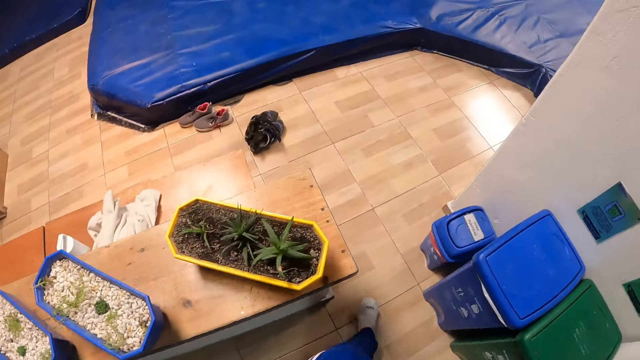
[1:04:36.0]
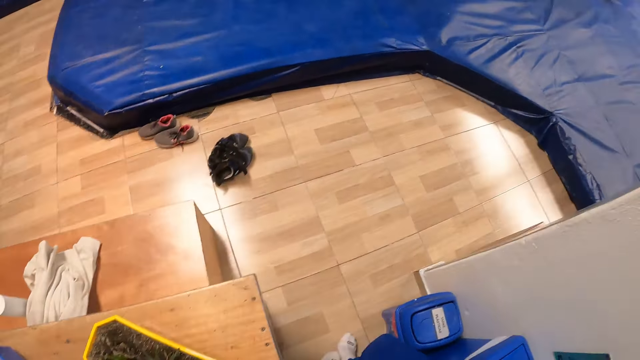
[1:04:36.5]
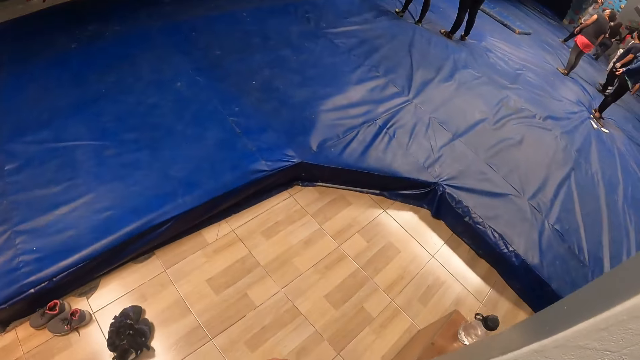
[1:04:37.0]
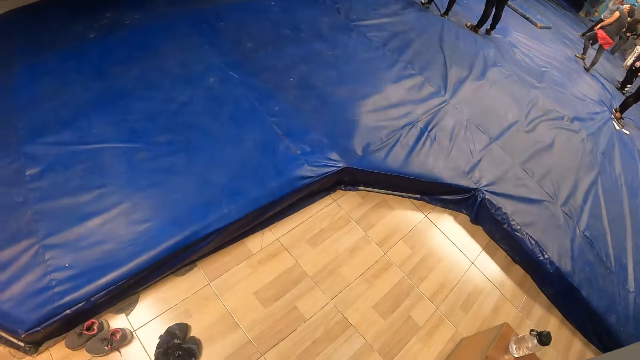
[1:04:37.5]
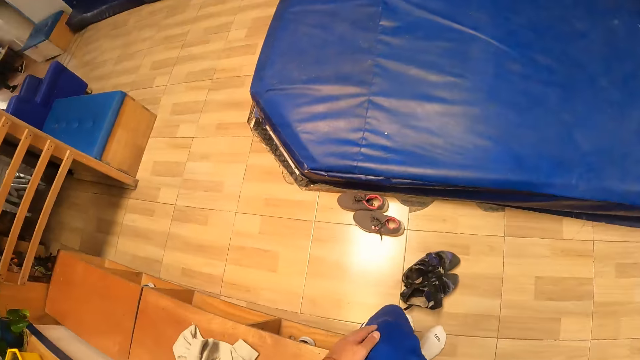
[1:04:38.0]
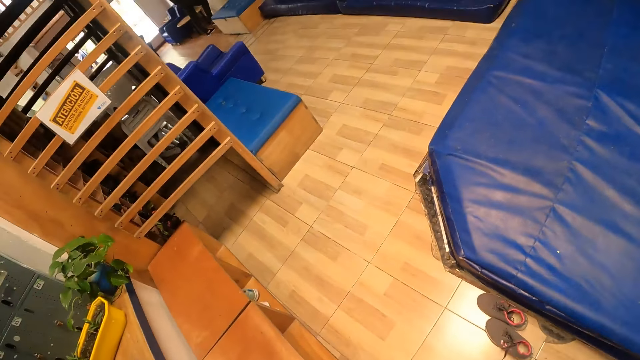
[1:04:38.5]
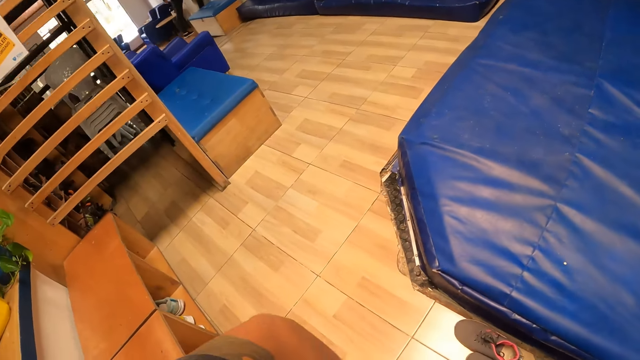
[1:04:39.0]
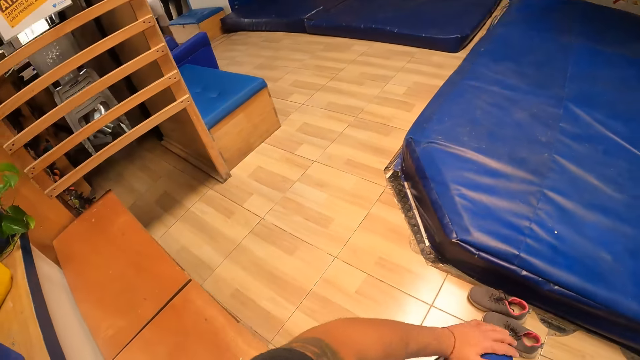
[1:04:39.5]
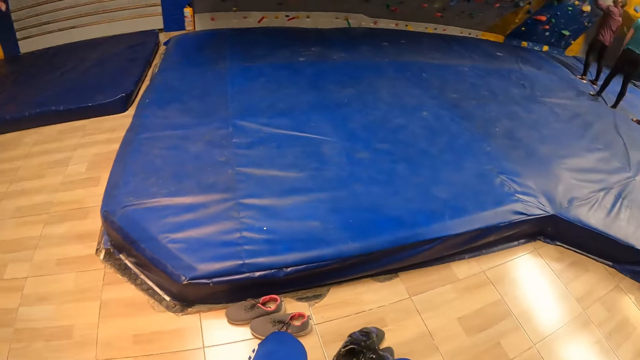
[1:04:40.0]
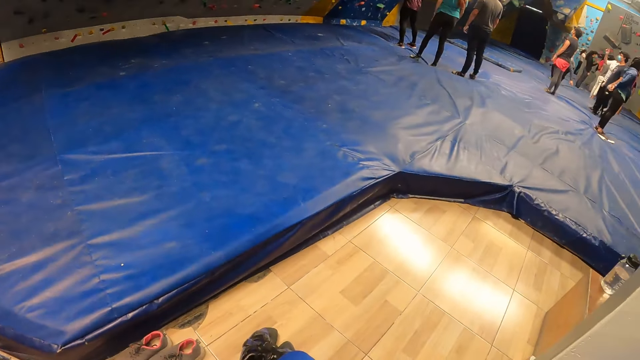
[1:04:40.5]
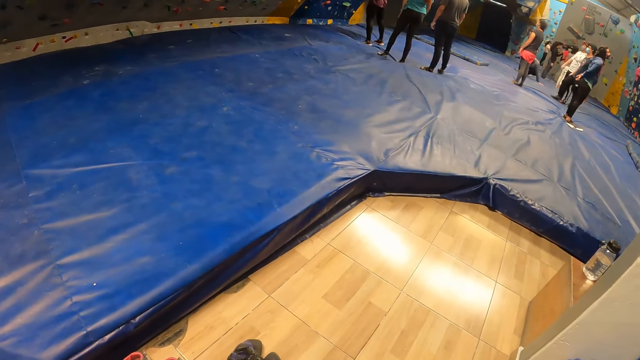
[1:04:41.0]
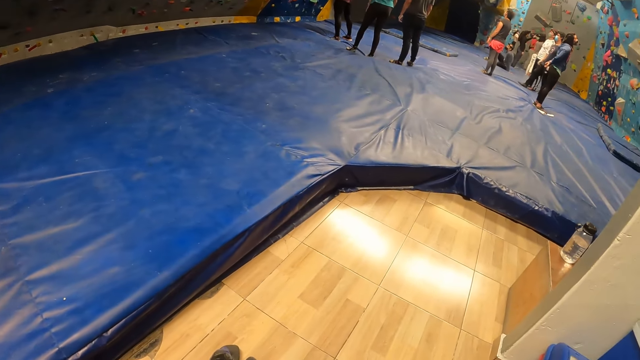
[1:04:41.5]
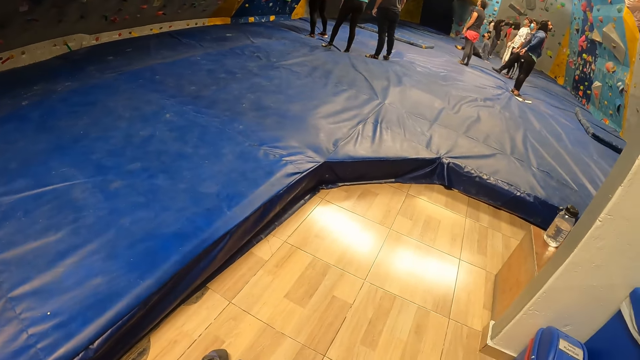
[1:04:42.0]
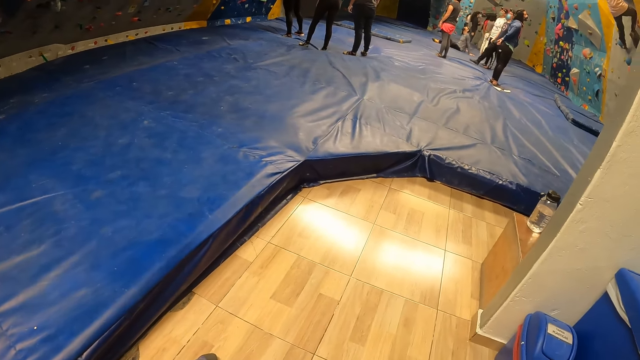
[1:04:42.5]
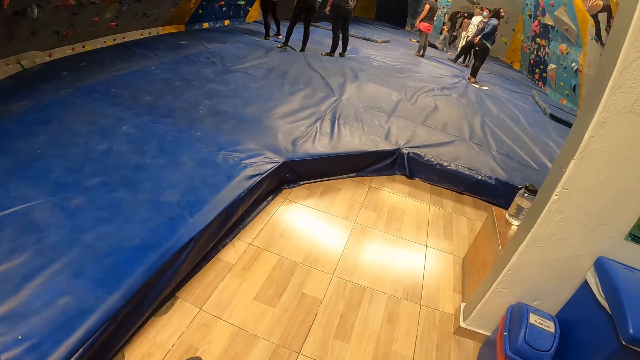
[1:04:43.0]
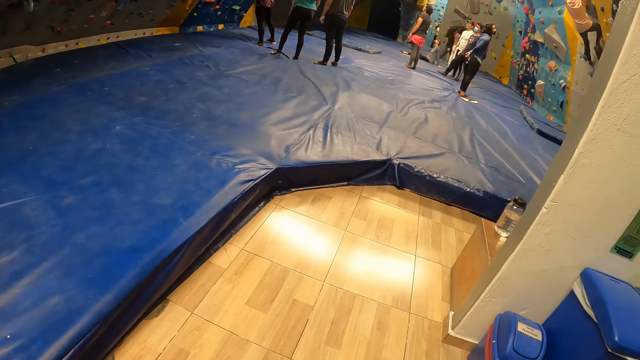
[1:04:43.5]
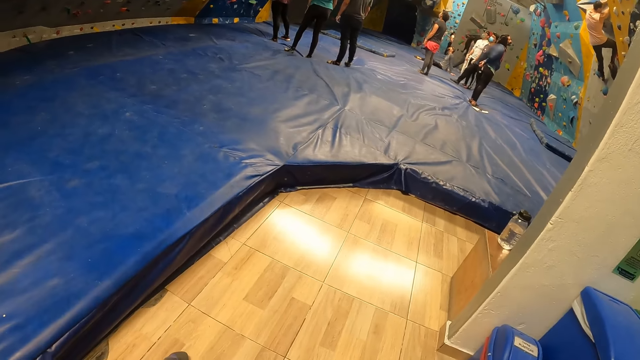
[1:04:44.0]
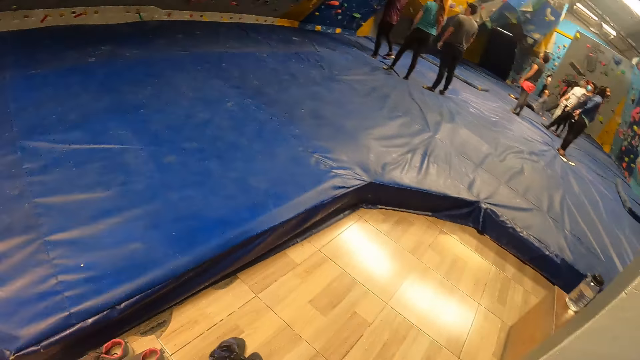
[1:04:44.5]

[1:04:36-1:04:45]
The camera wearer sits on the bench. They look around.

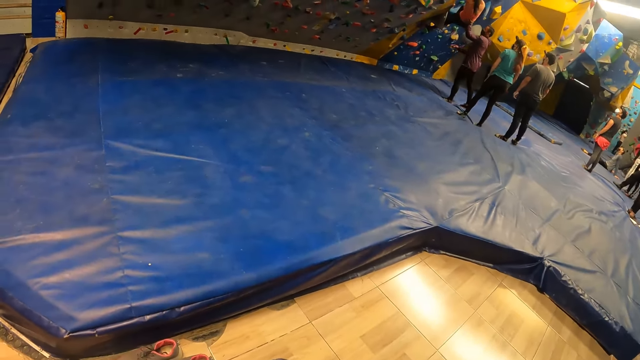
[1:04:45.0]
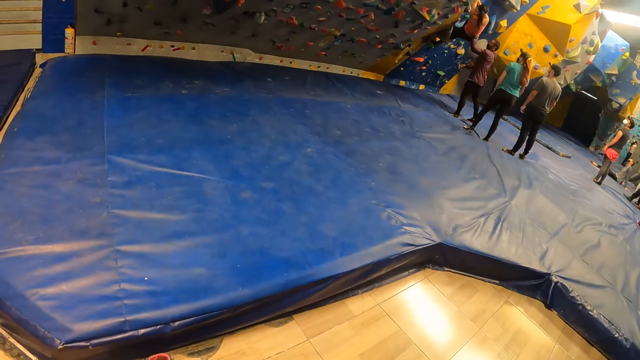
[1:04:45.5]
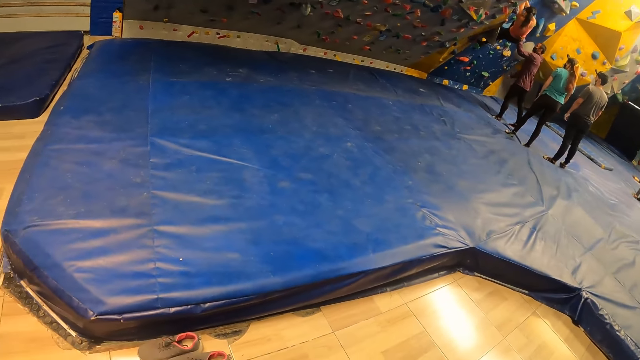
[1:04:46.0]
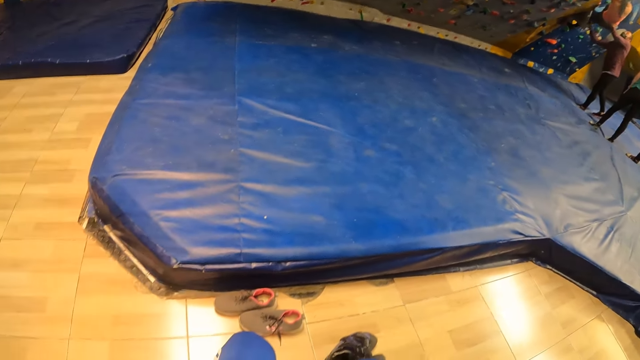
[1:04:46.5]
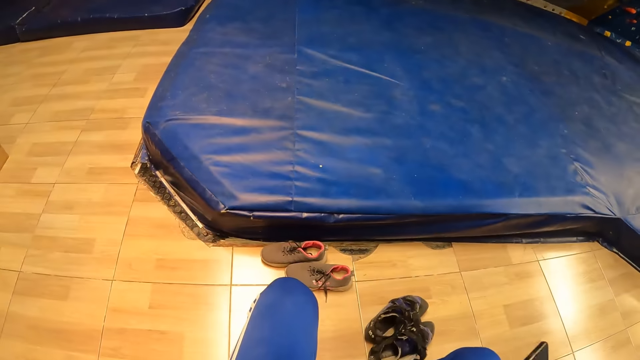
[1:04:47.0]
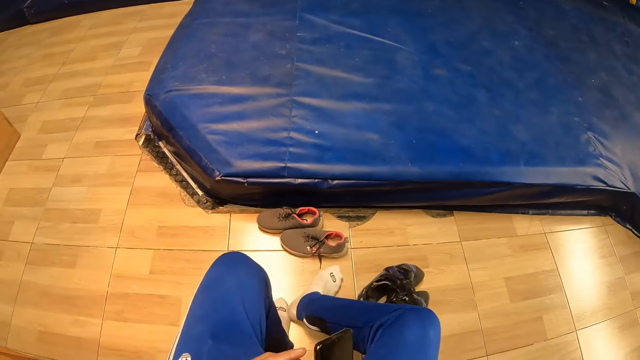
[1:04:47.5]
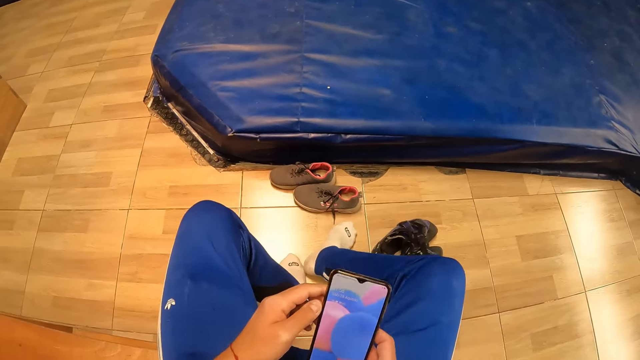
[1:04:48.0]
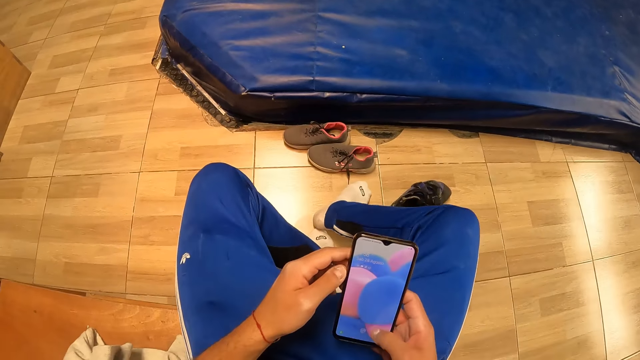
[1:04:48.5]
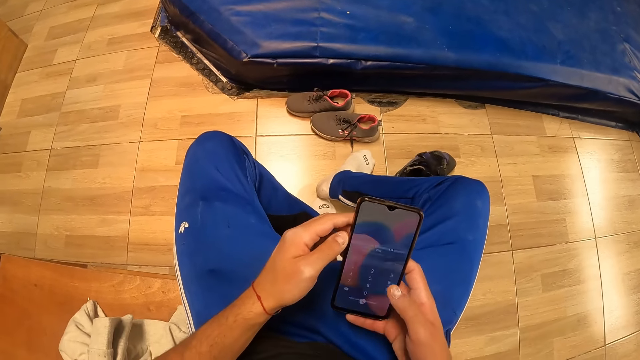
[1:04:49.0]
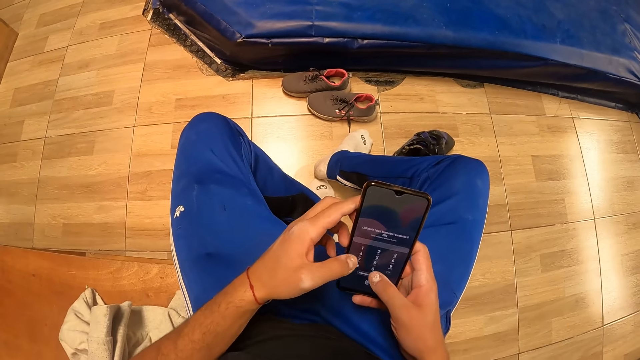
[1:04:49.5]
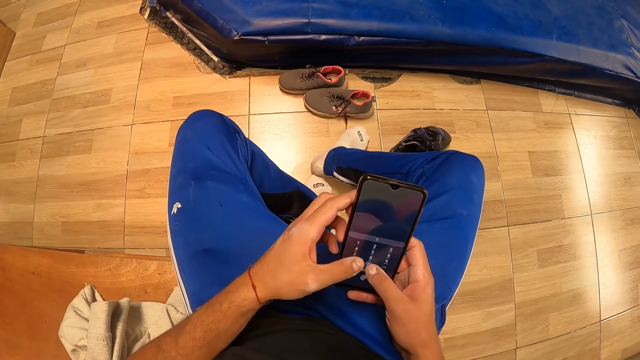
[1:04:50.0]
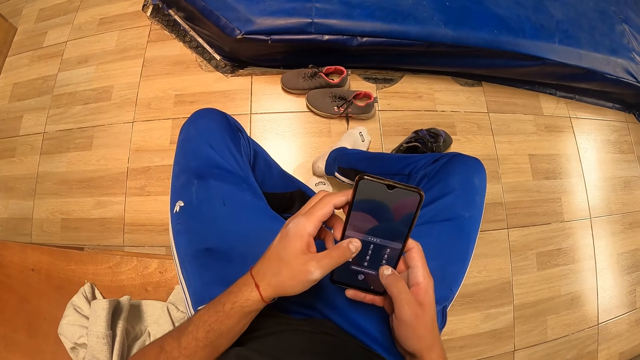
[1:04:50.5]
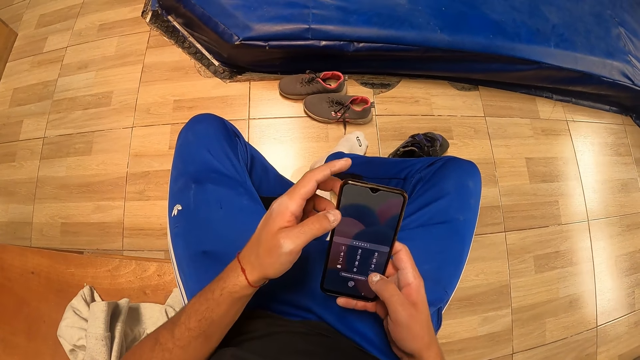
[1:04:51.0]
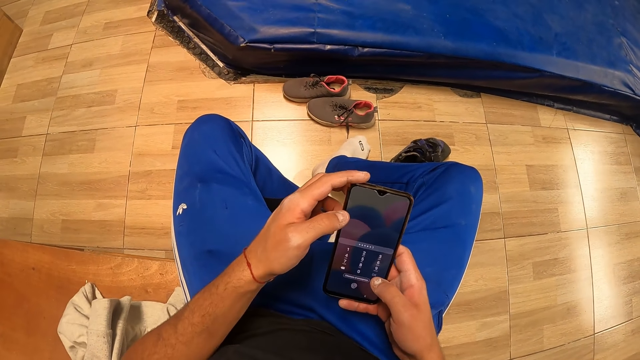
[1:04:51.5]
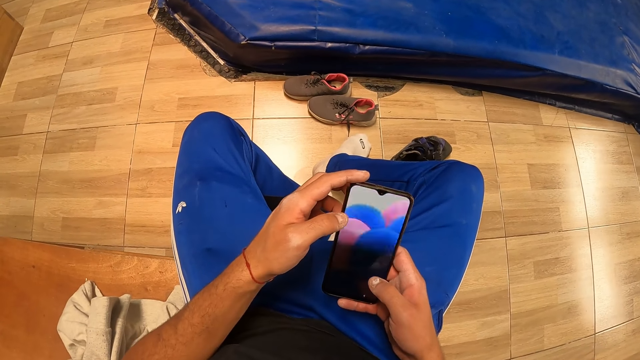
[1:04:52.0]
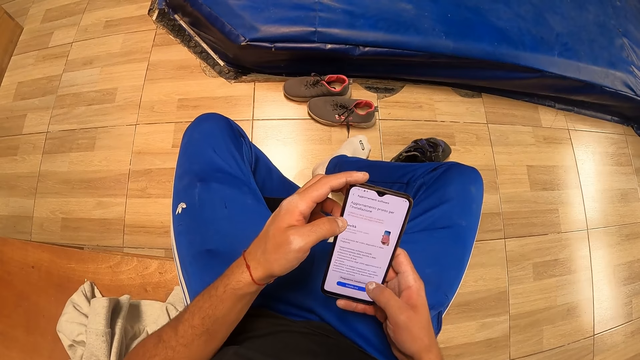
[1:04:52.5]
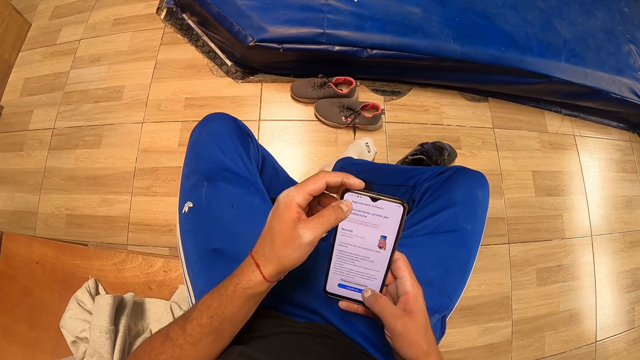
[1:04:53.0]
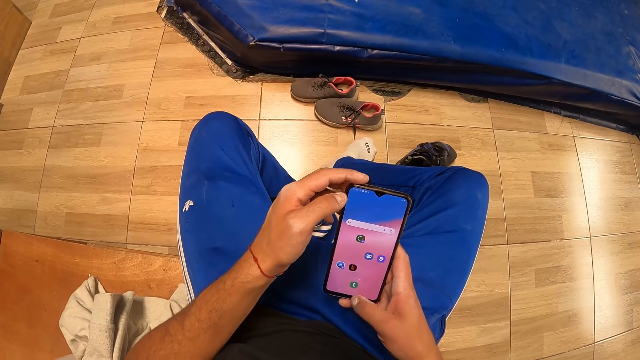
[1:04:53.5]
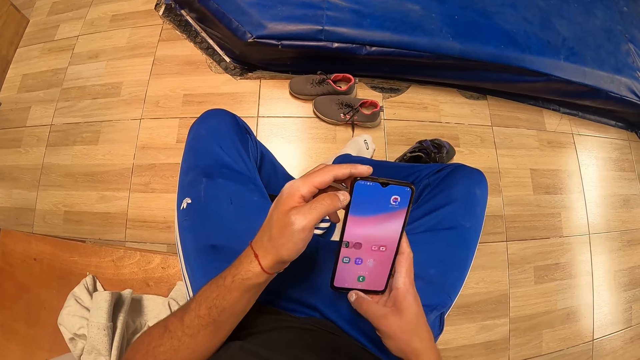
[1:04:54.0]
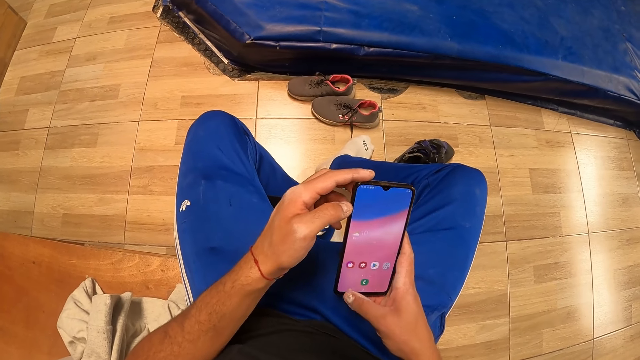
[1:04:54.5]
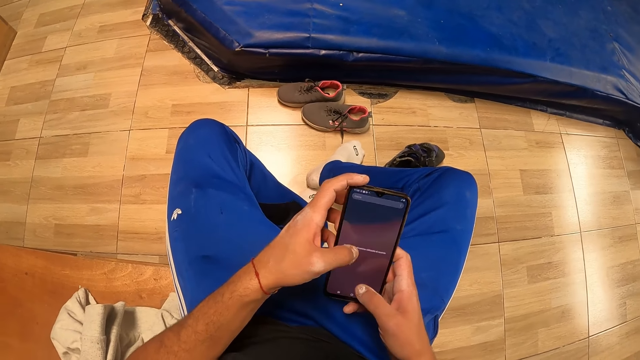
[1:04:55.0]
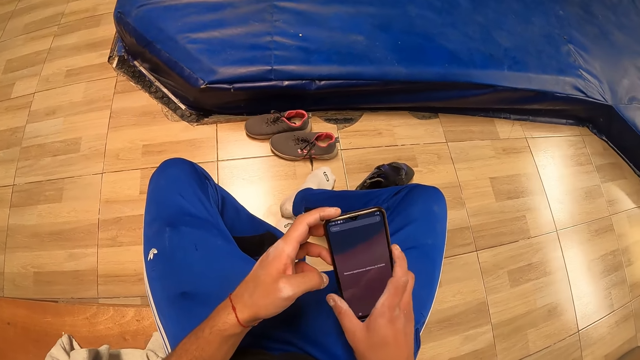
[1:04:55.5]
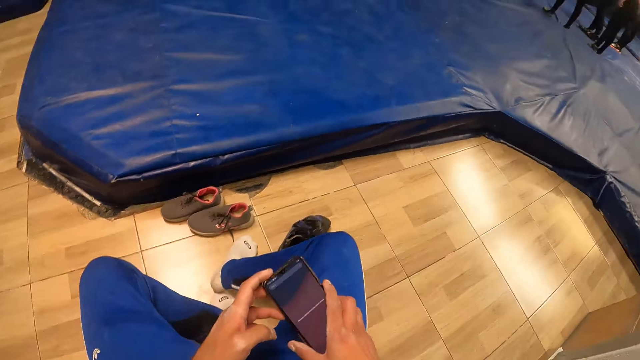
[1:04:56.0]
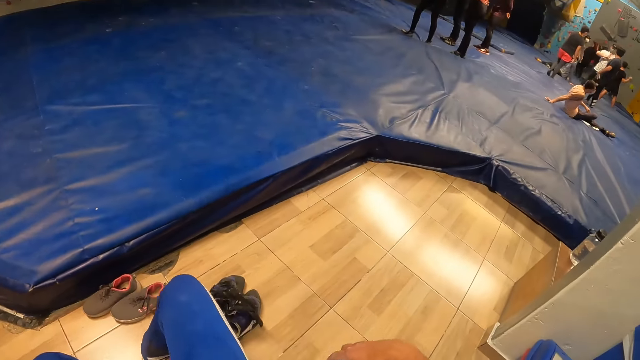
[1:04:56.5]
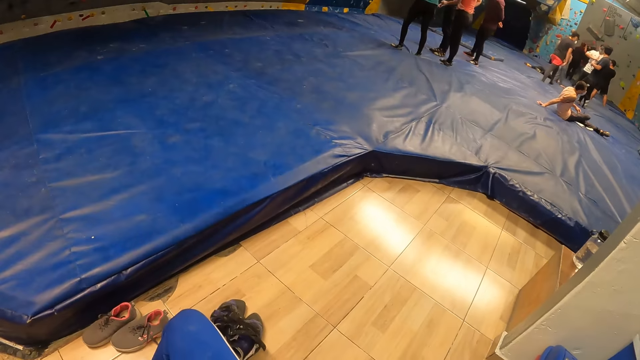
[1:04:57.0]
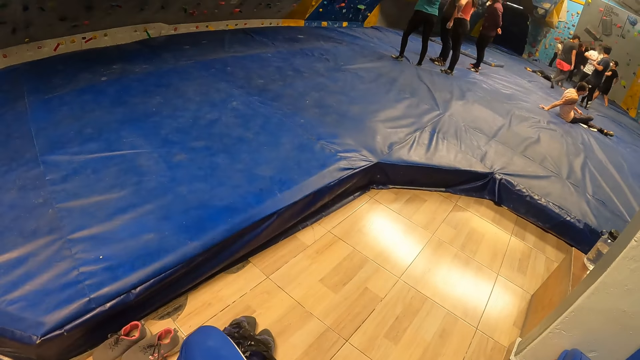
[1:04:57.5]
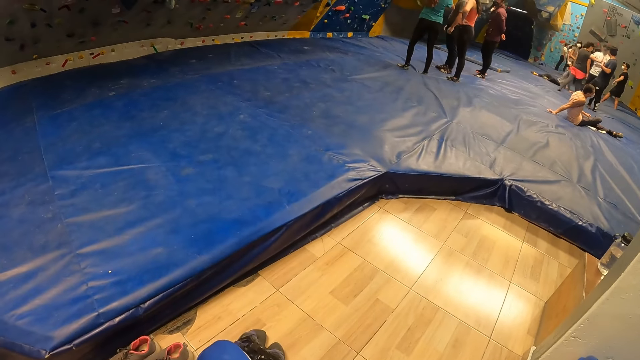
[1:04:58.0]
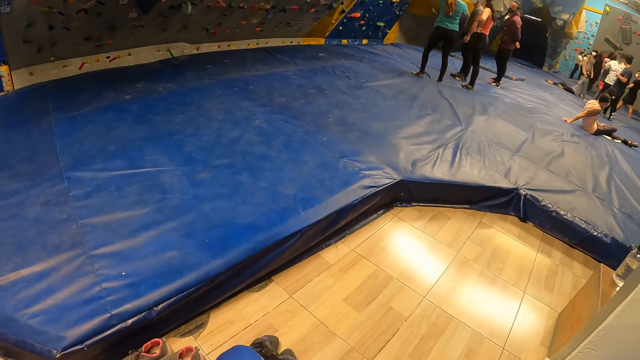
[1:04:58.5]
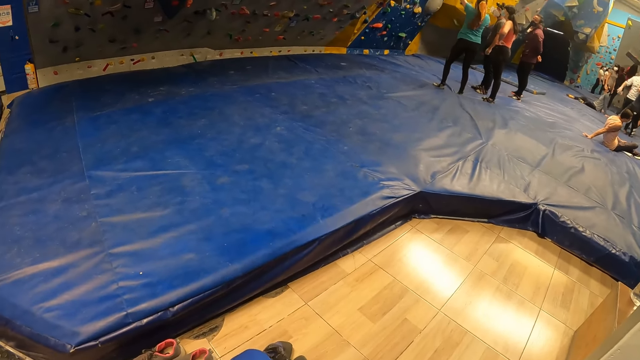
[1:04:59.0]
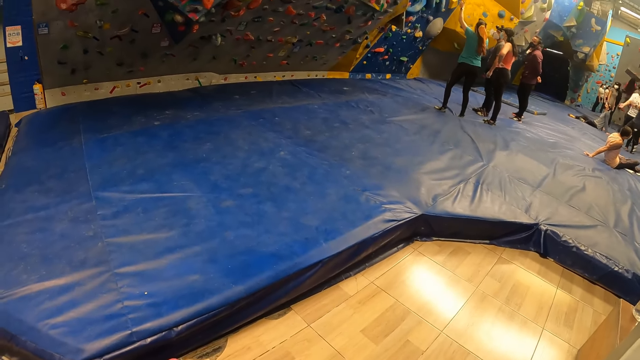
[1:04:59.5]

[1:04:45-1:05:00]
The camera wearer holds the phone. He presses the cell phone with his hands. He puts the cell phone in his pocket with his right hand. He looks around.
